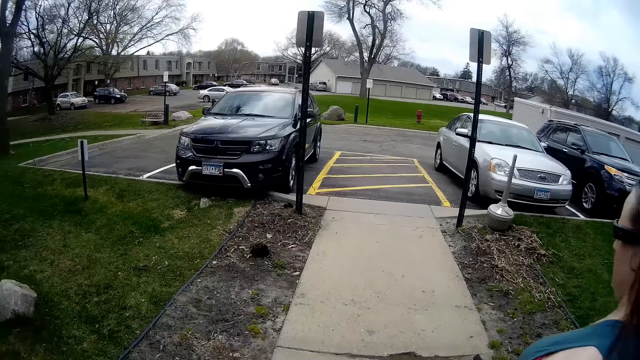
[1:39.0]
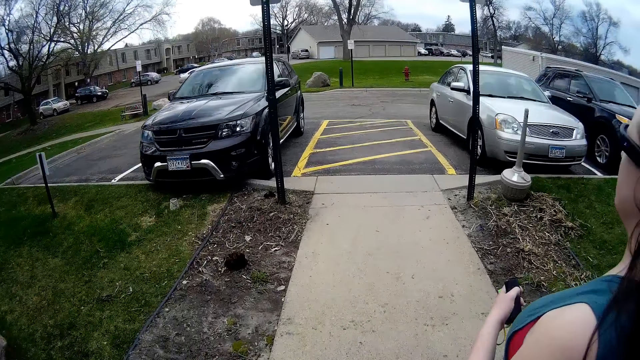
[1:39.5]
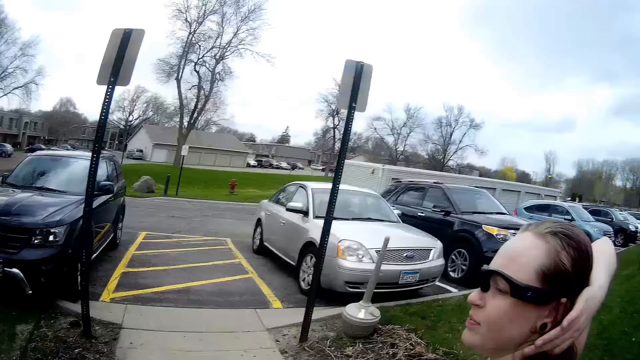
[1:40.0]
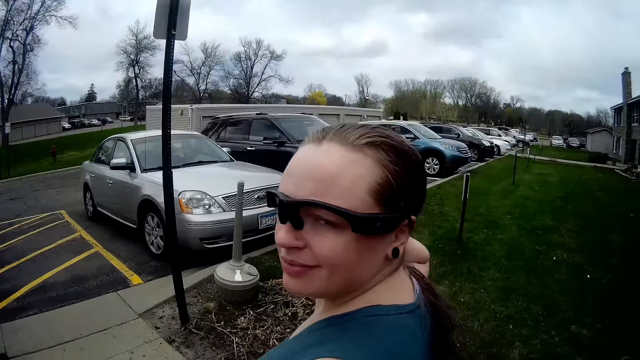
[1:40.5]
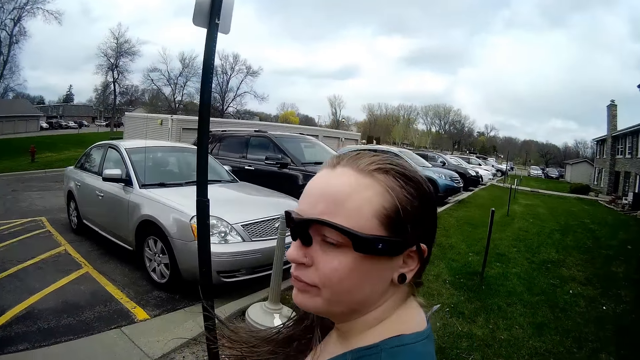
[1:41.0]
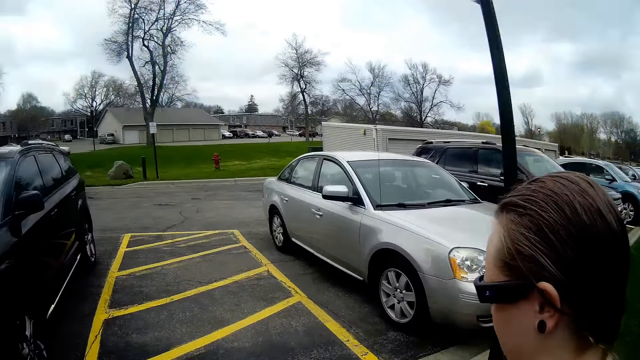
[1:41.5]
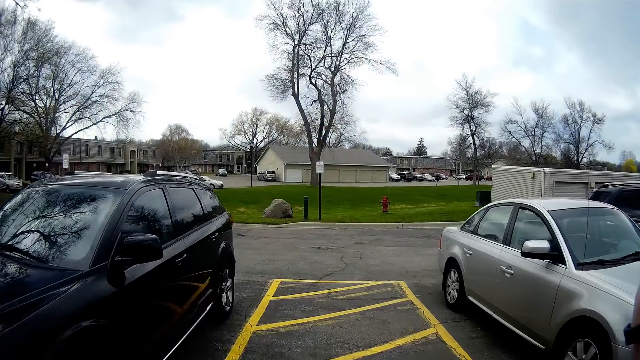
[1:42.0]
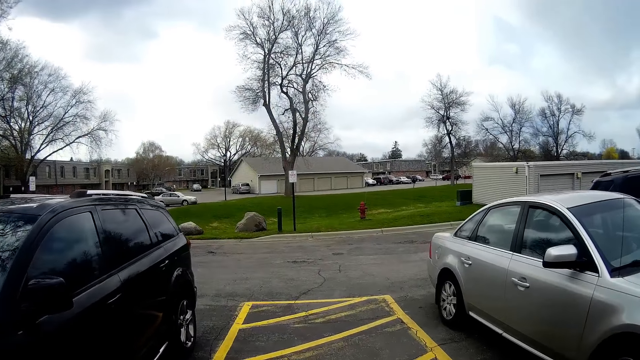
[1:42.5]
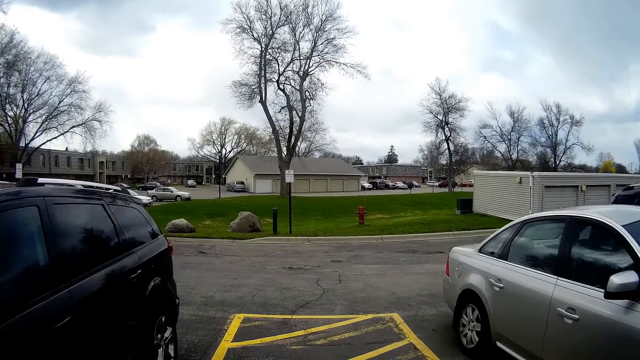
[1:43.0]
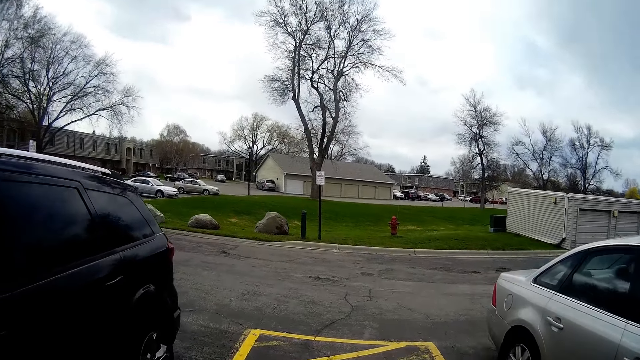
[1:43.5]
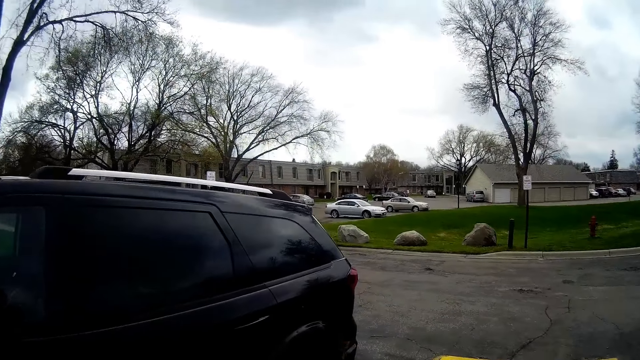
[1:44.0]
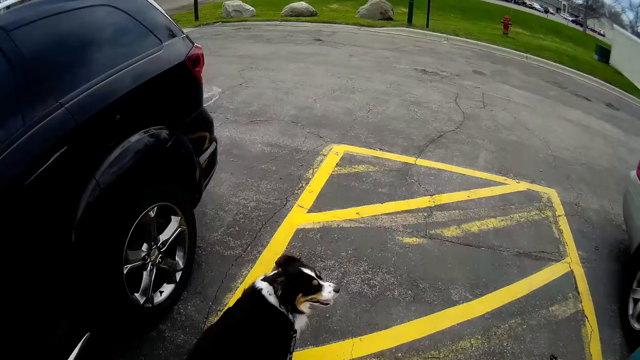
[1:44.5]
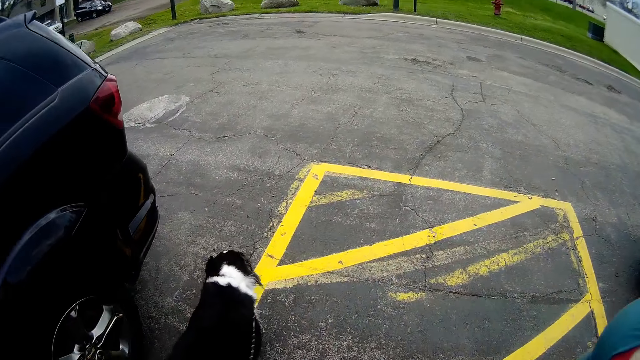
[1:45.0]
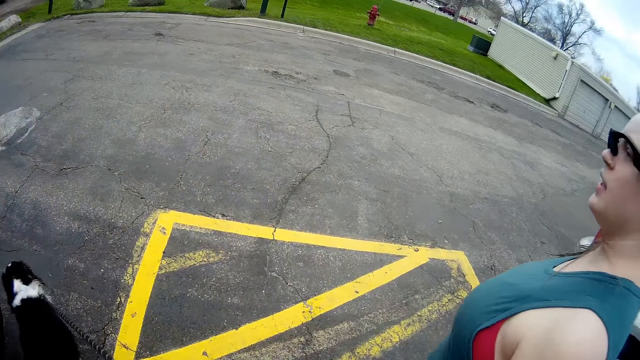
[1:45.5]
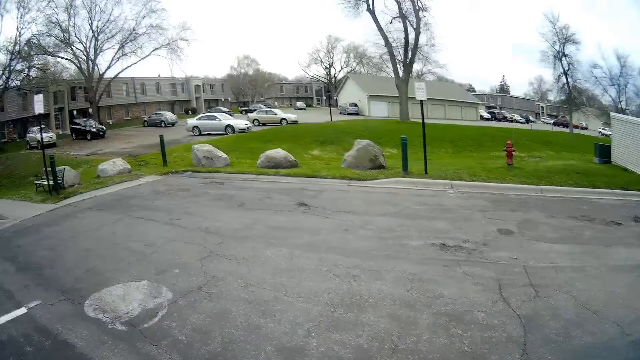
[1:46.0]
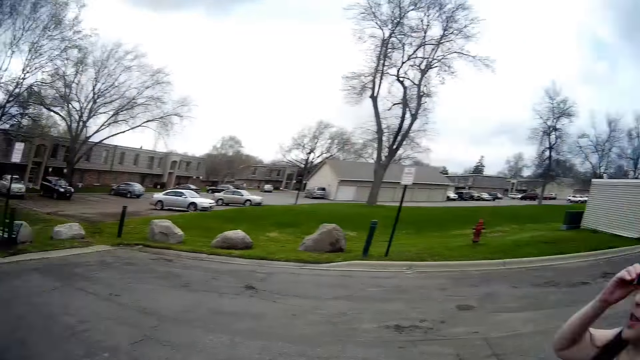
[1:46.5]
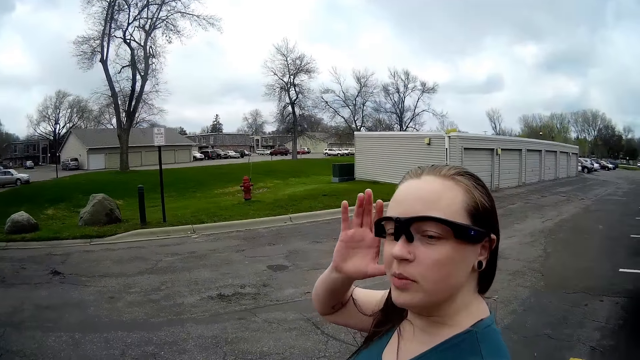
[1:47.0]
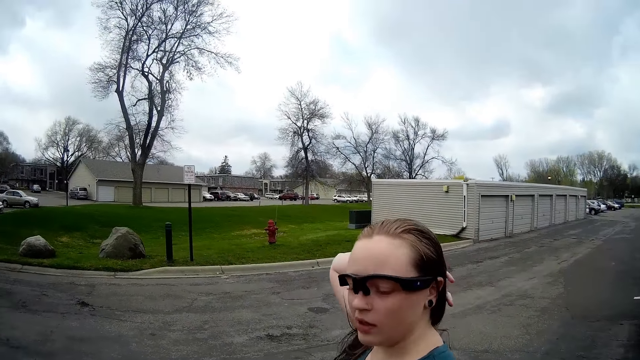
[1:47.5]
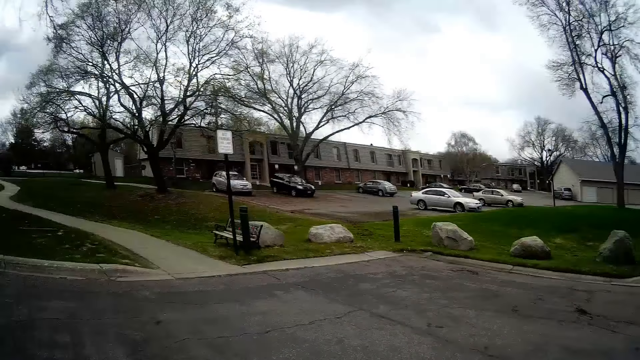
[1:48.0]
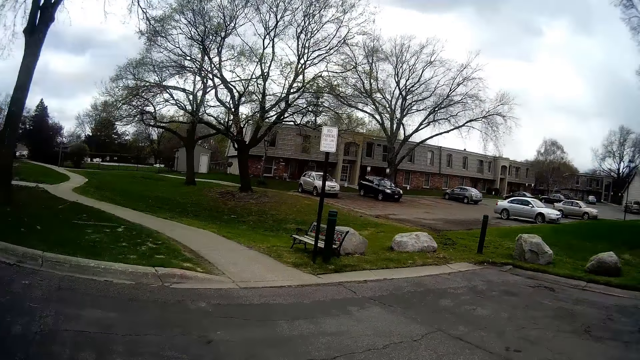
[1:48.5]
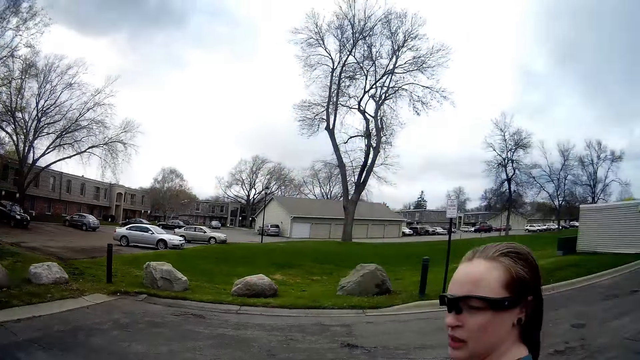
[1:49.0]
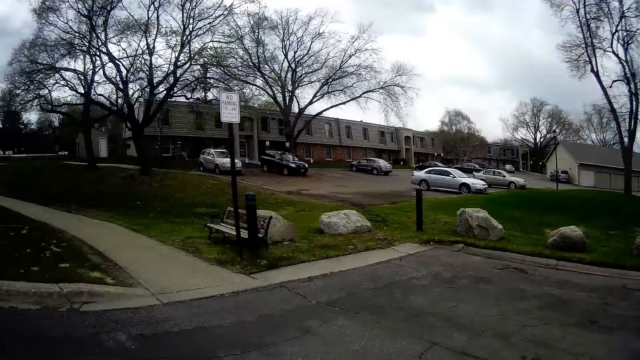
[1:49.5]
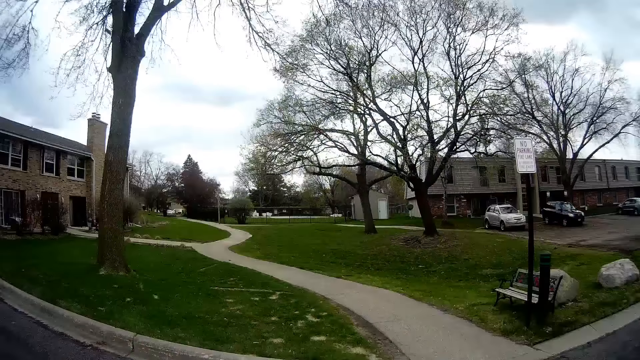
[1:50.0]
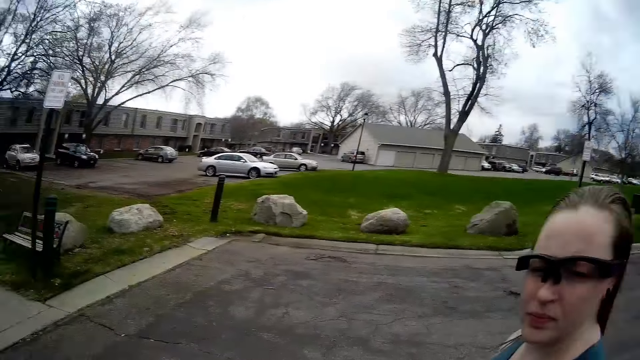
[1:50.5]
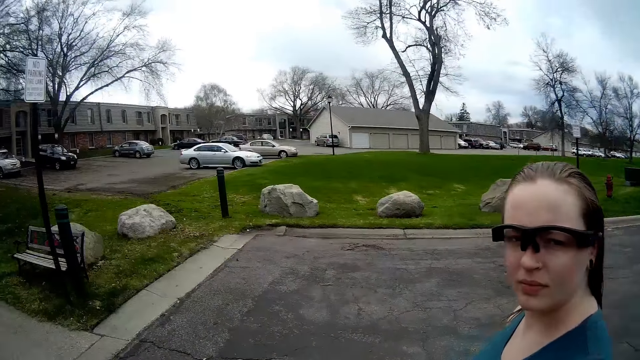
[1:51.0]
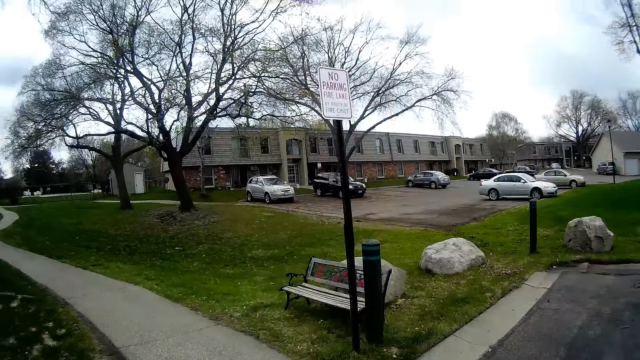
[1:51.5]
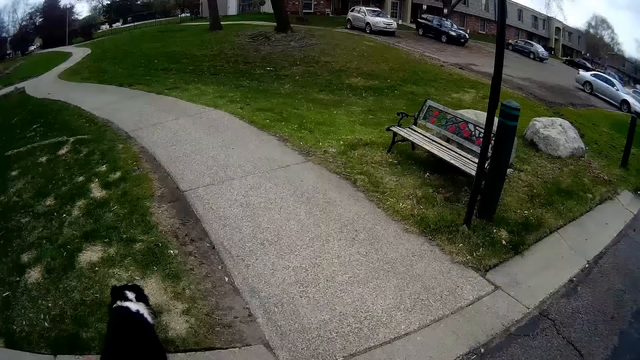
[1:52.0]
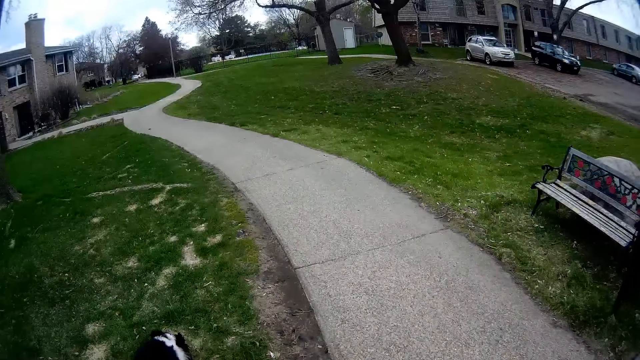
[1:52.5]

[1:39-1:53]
The woman adjusts her hair with her right hand. The camera wearer talks to the woman. They walk alongside the woman and hold the dog's leash. The woman adjusts her glasses with her right hand. The woman adjusts her hair with her right hand. The camera wearer walks the dog down a street with the woman.

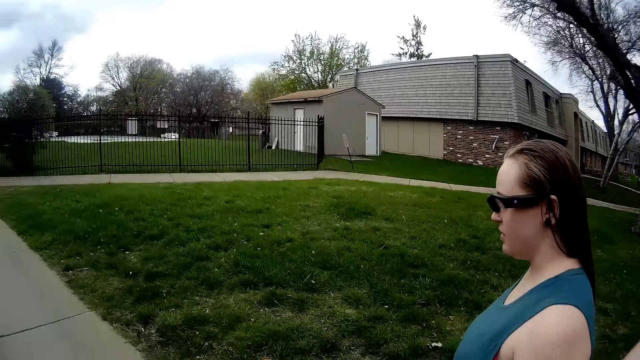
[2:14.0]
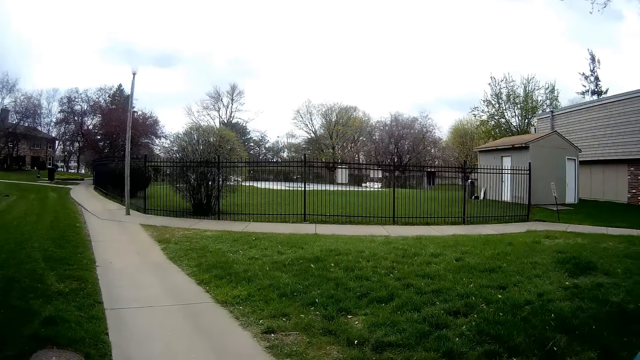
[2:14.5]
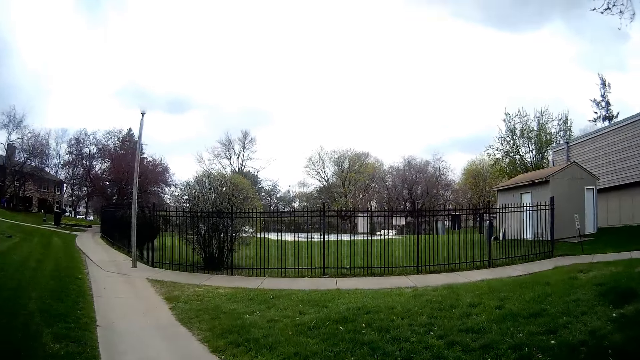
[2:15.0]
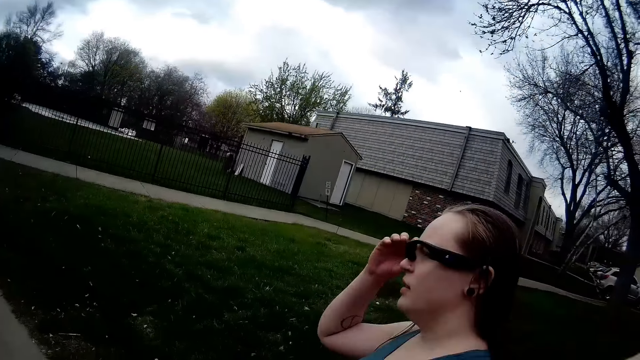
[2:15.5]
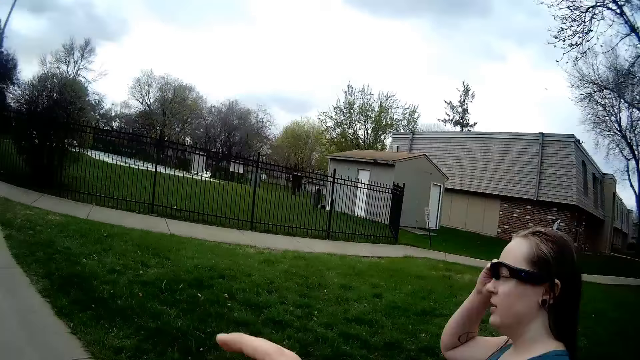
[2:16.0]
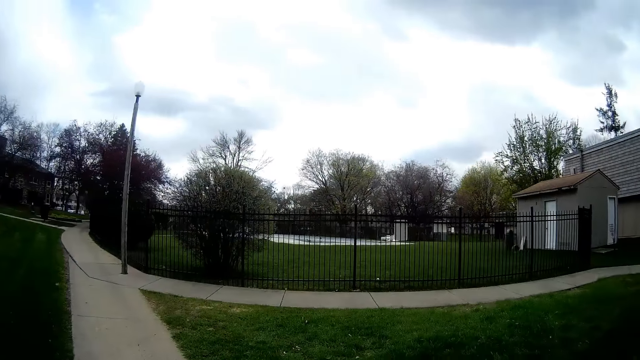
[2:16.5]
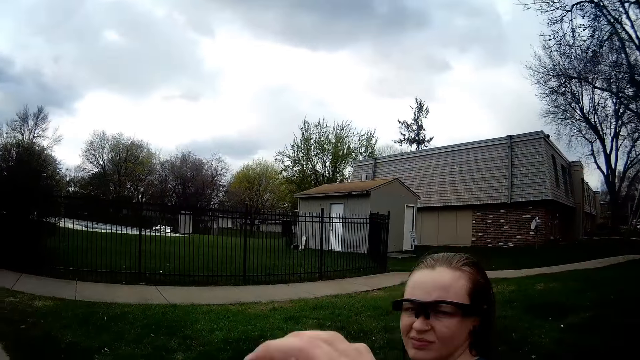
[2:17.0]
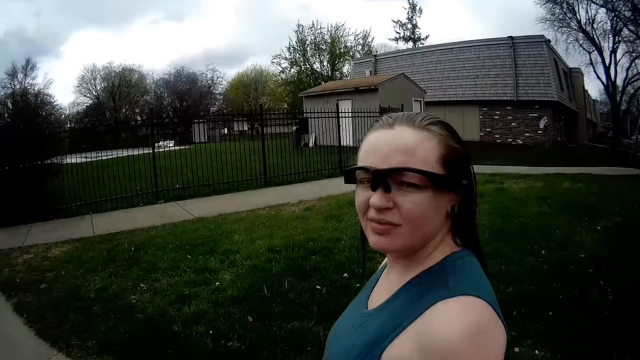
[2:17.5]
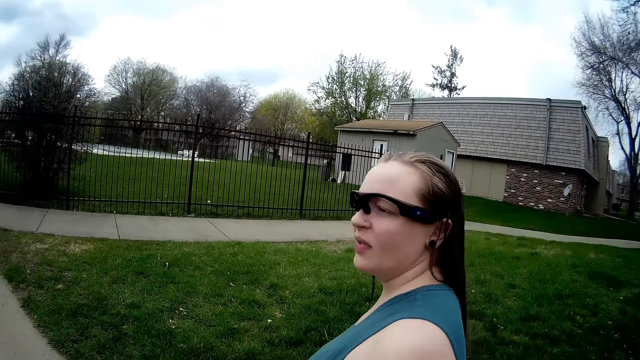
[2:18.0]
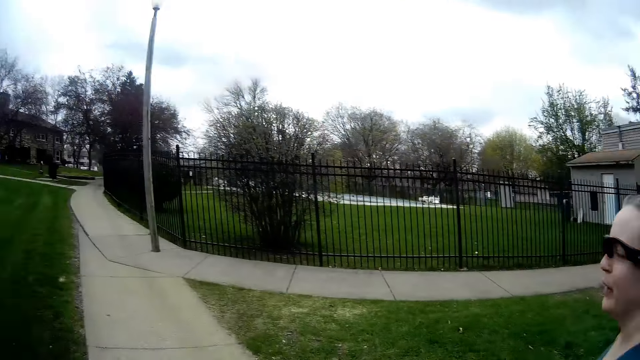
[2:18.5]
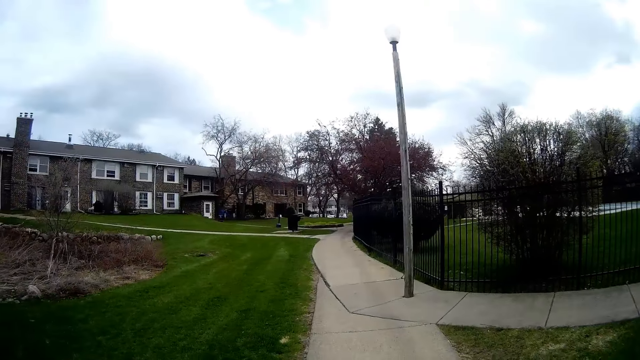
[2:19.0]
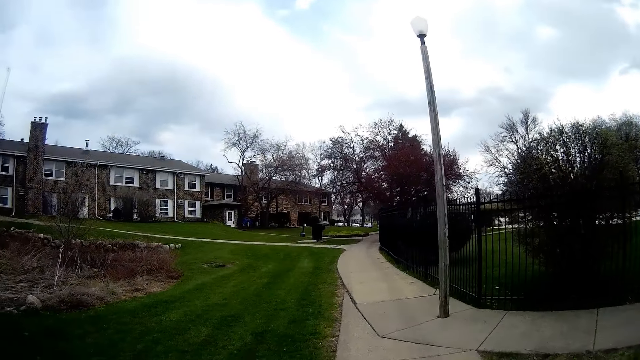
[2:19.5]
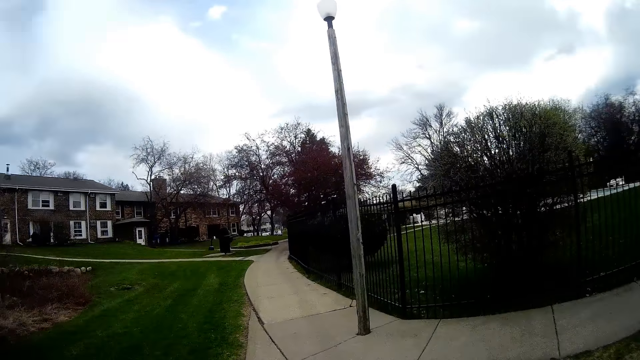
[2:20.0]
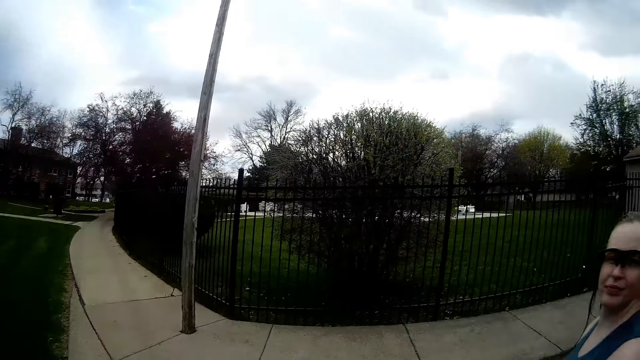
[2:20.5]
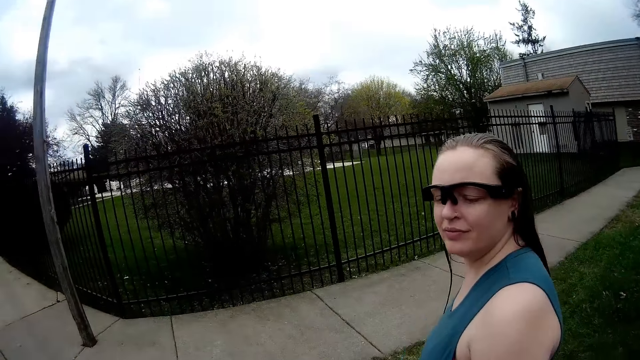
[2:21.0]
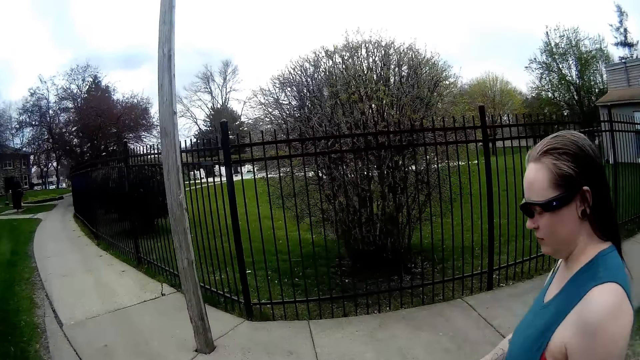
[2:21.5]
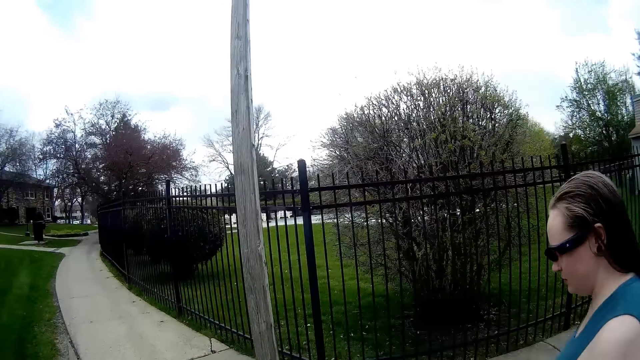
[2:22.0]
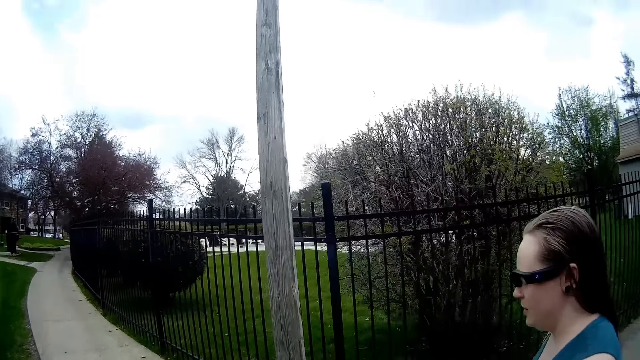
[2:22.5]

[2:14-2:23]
The woman touches her glasses with her right hand.
